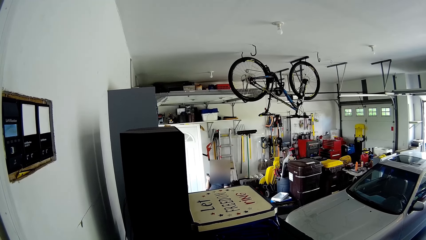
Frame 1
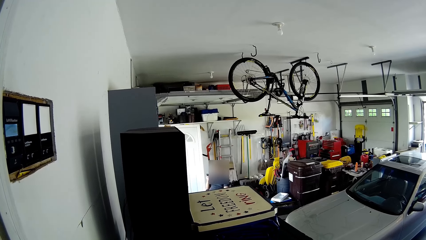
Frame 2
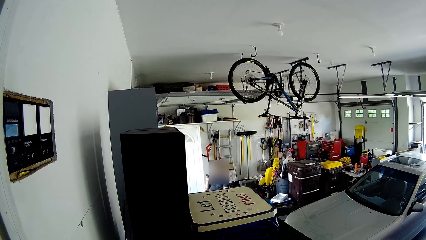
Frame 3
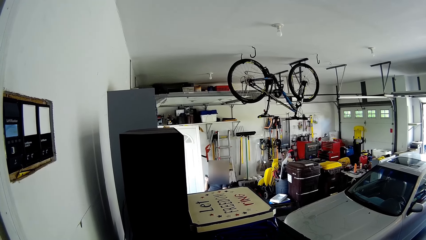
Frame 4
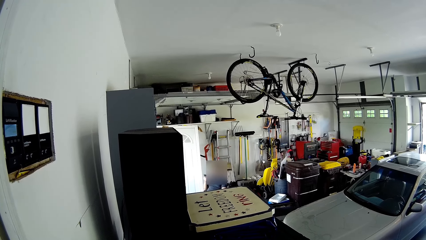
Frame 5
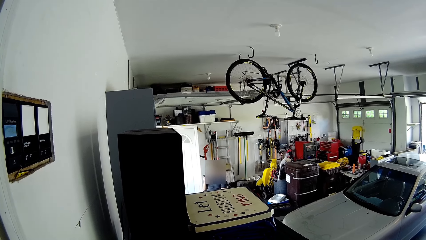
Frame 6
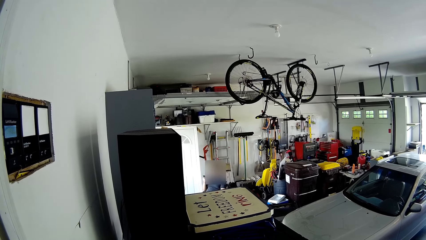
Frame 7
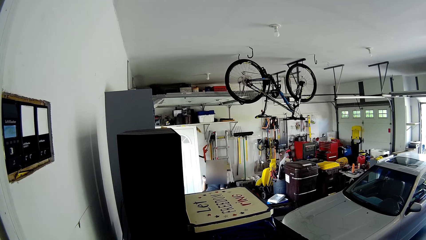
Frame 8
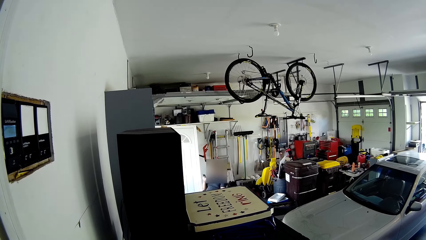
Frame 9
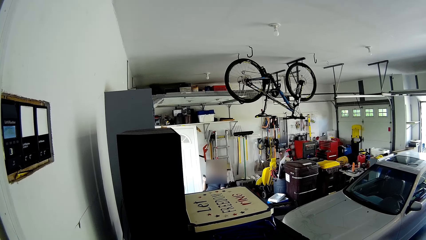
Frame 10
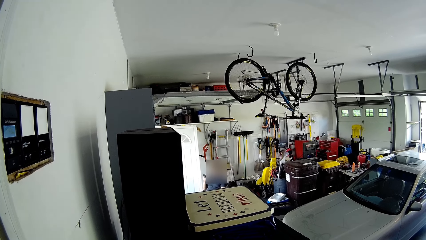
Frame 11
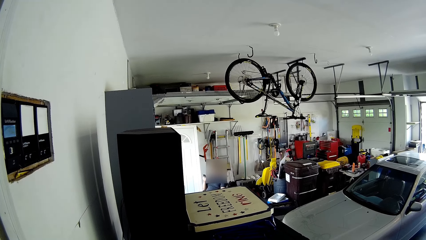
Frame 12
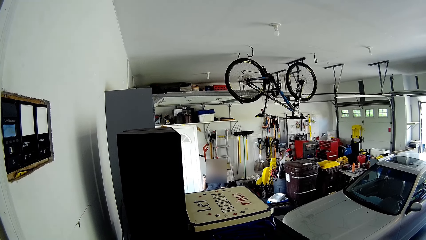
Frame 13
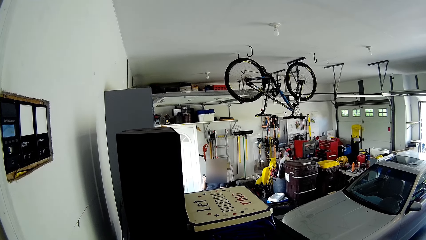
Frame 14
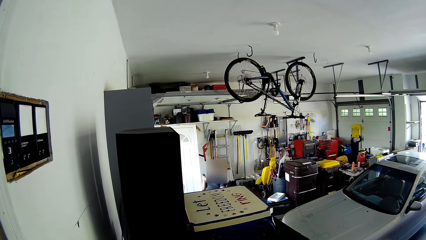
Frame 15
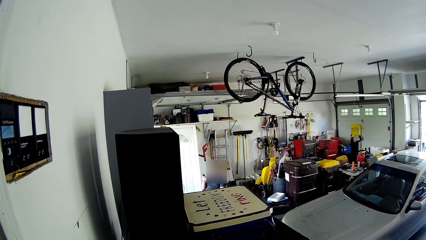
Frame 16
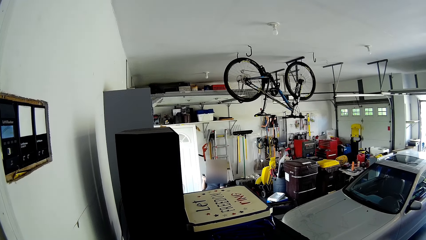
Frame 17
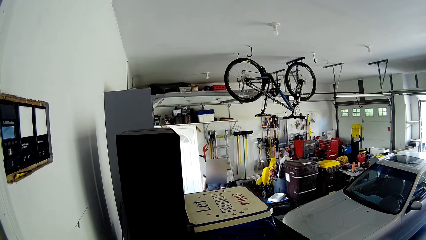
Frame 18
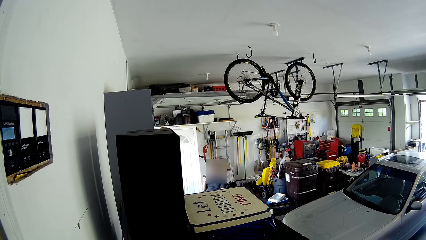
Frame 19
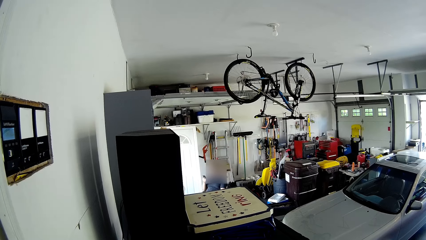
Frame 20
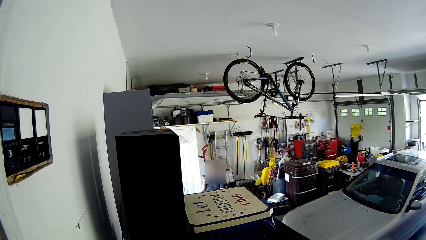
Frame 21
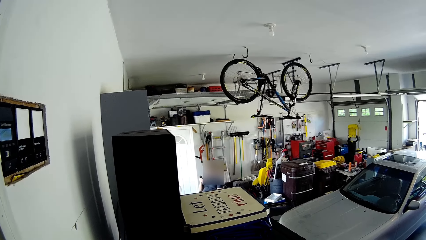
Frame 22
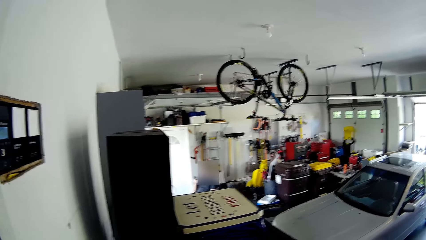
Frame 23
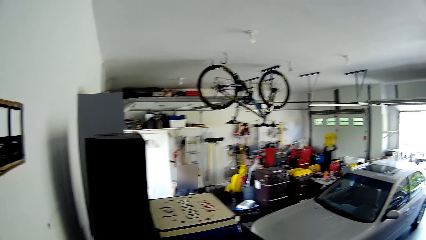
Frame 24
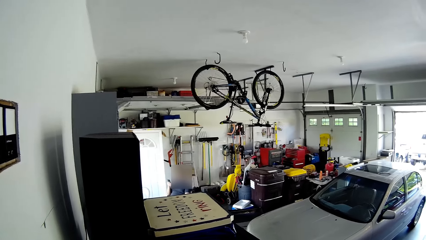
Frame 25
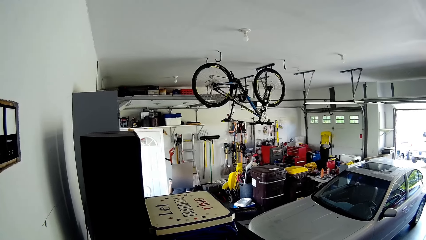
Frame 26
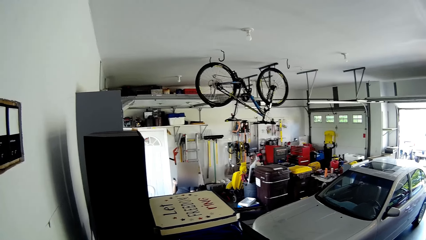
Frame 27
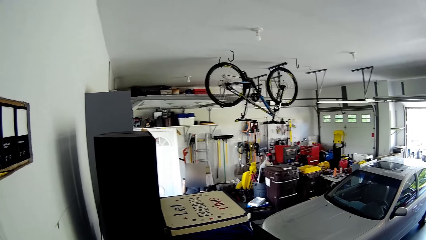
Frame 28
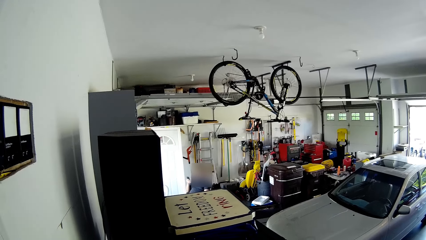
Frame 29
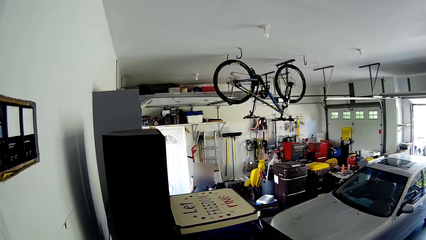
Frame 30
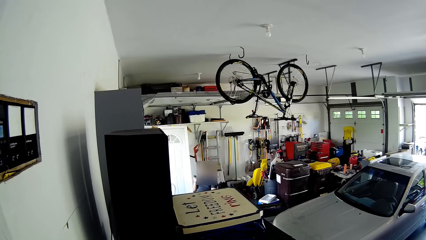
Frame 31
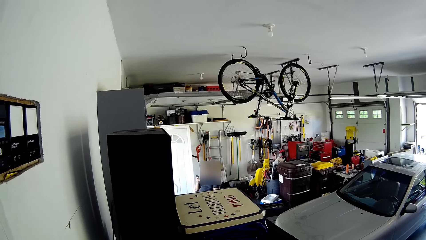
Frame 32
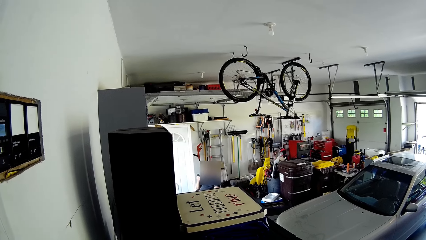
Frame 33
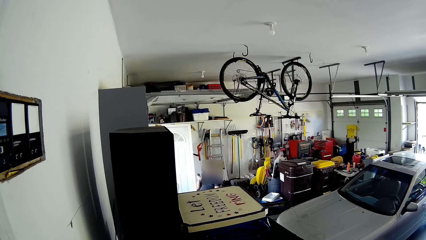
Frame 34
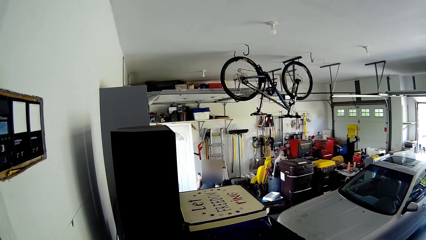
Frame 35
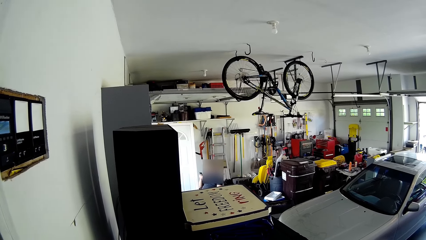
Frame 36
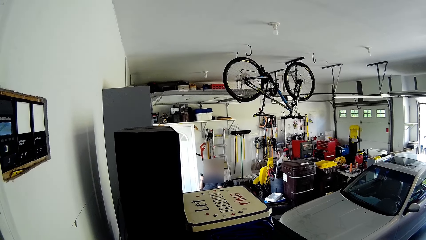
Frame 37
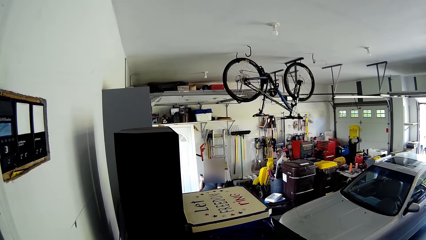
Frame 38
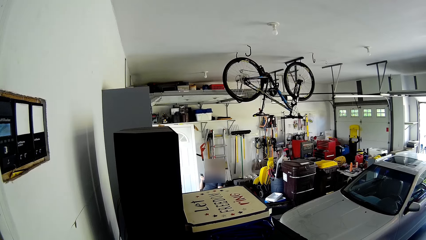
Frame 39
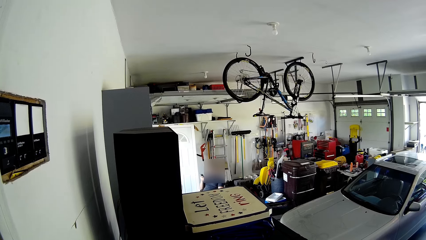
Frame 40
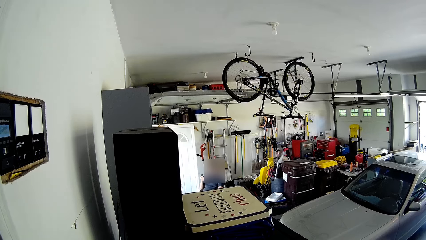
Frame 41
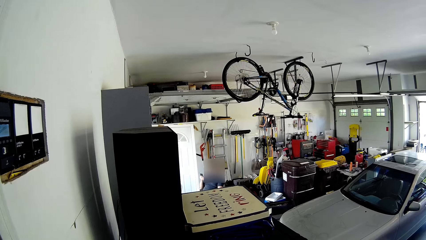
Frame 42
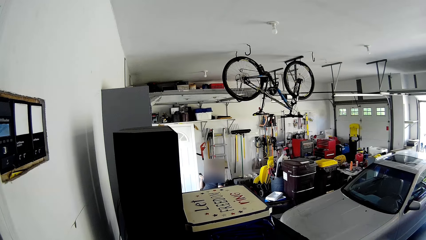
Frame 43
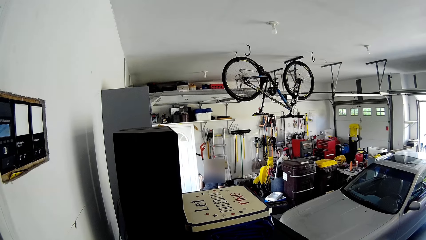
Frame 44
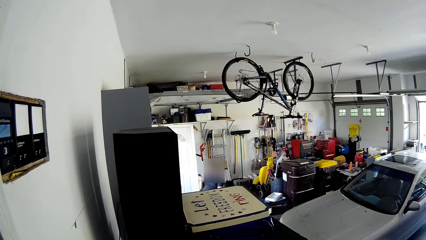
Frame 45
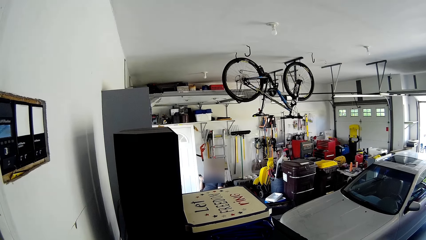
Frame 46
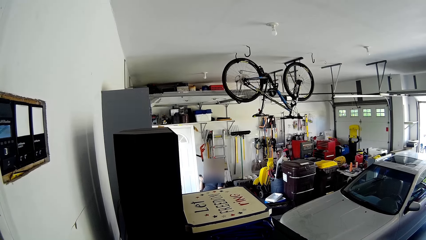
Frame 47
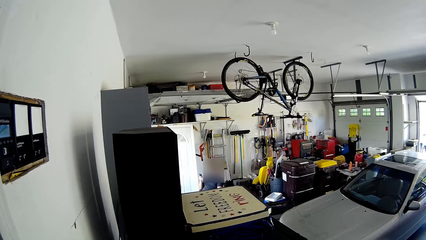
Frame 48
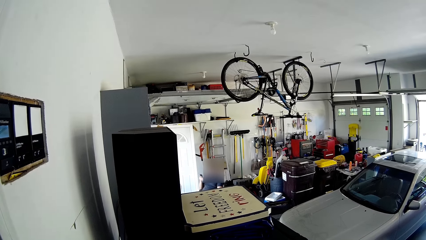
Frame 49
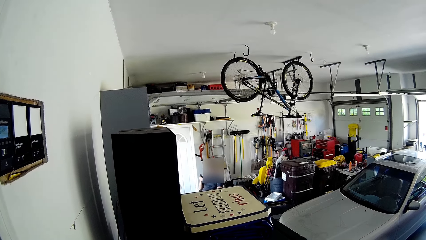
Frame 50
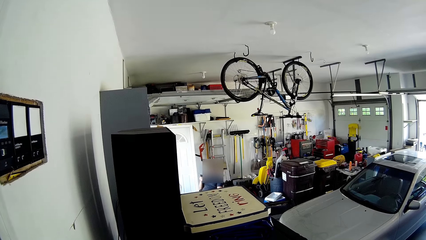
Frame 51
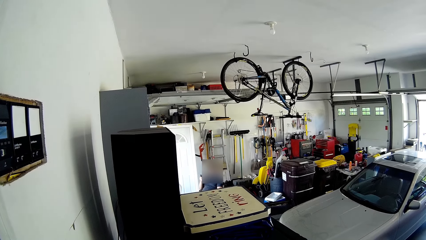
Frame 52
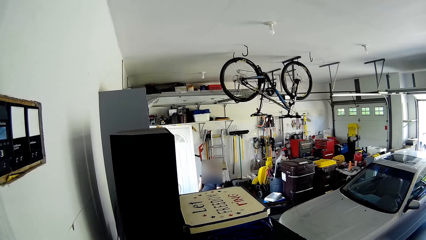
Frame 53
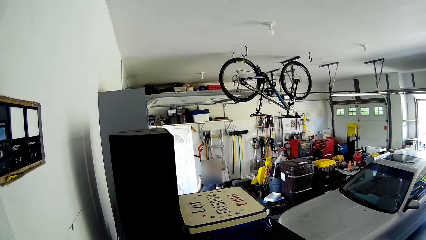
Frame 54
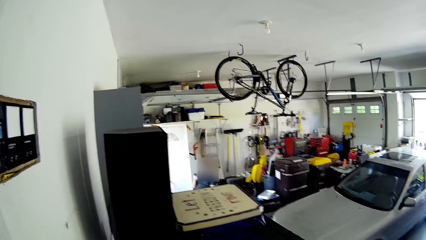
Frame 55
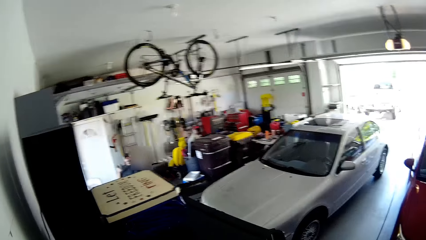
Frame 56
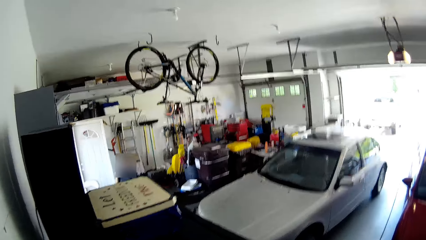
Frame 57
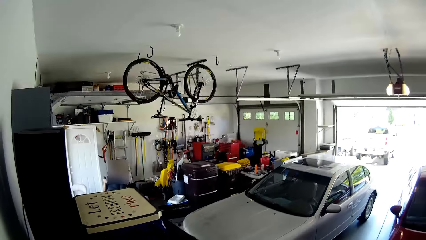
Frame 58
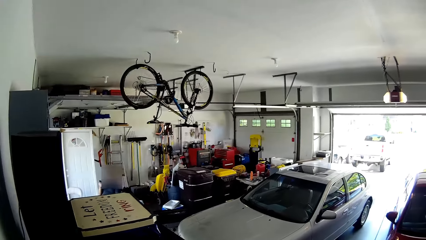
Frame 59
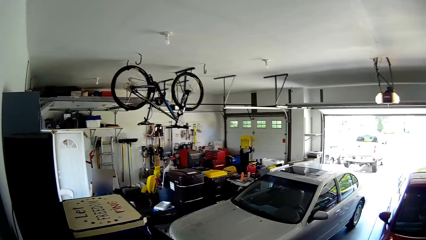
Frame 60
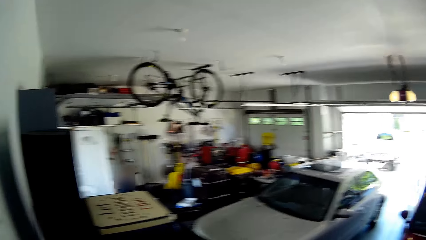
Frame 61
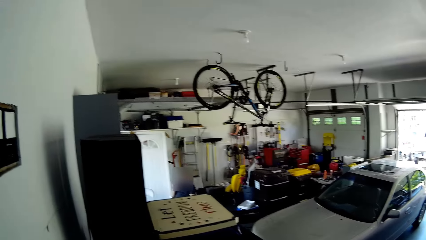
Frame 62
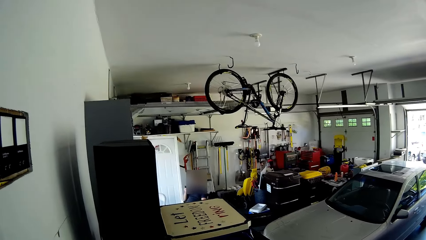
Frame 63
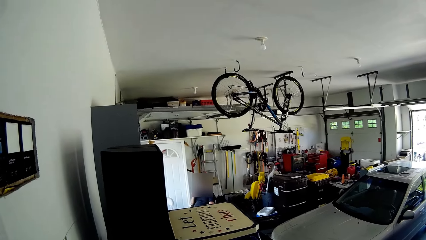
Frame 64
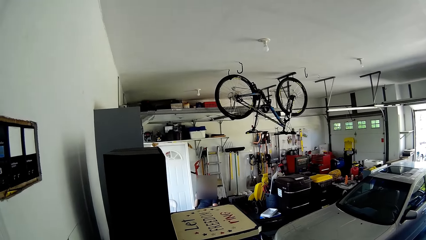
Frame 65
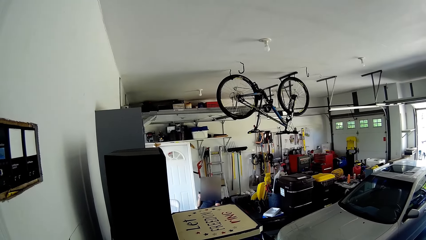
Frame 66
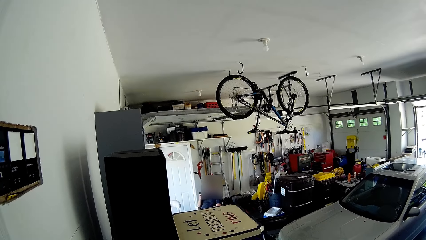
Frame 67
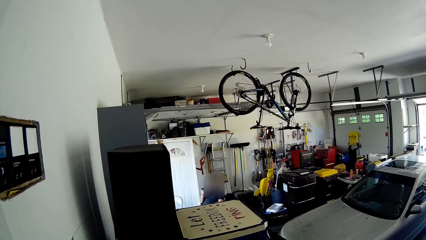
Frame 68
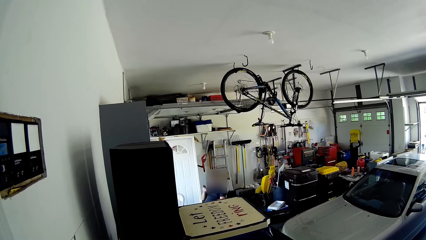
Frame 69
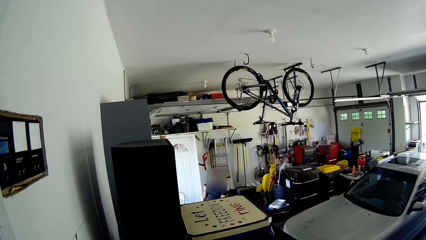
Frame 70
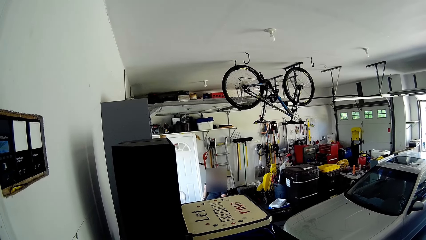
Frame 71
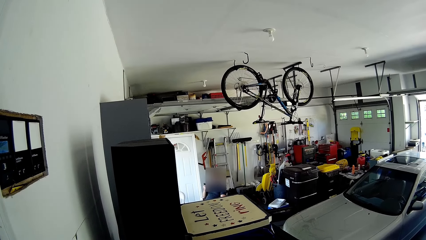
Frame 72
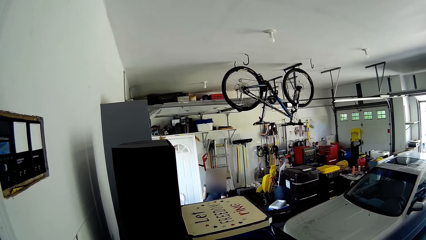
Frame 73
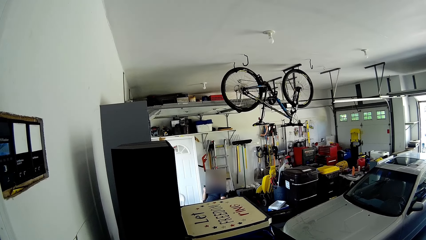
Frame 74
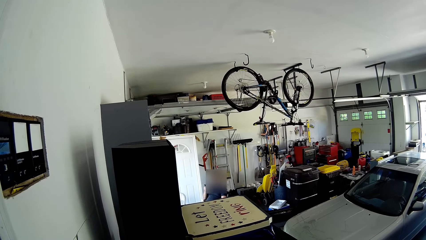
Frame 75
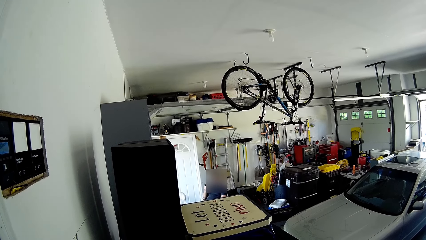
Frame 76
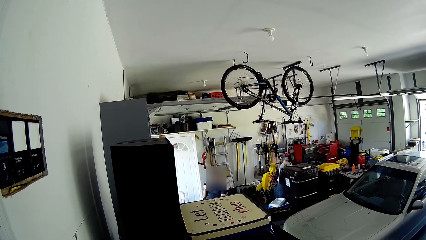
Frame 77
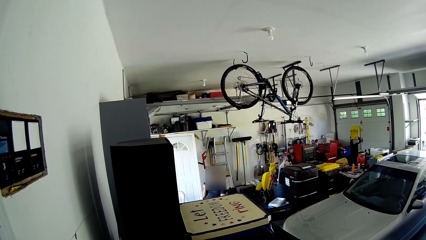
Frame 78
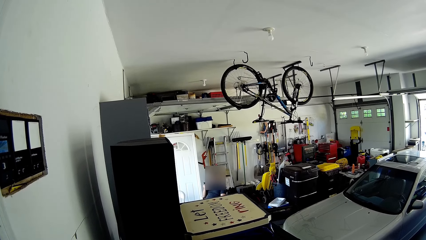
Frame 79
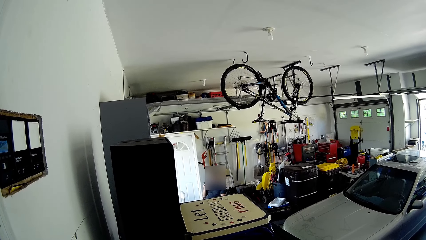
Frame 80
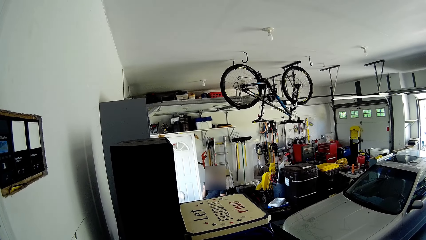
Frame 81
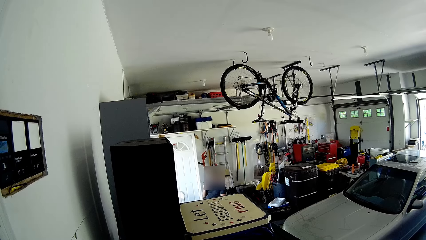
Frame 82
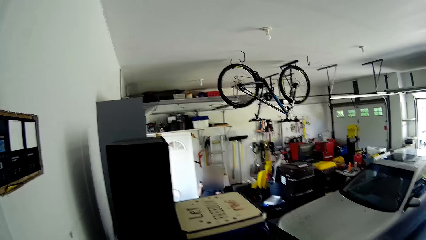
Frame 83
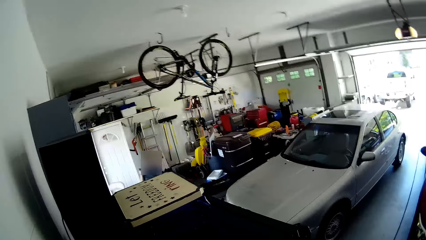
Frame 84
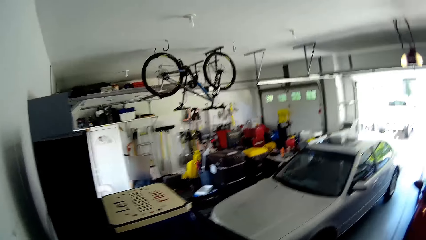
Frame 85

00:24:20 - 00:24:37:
The camera wearer stares at a person. The person converses with the camera wearer. The camera wearer converses with the person. The person converses with the camera wearer. The camera wearer converses with the person.
